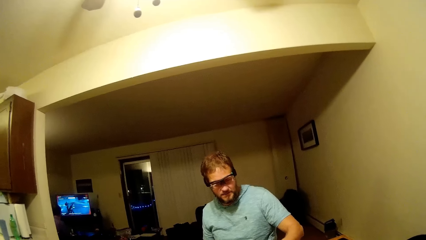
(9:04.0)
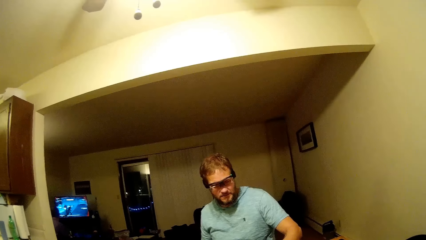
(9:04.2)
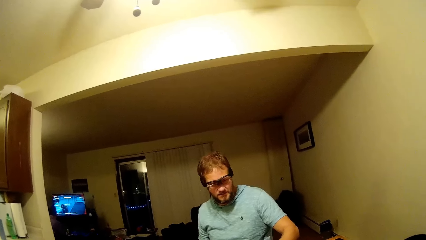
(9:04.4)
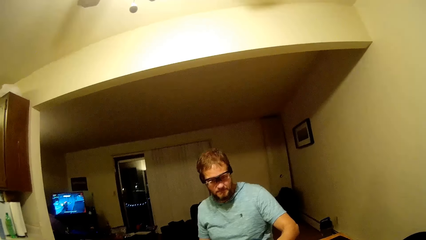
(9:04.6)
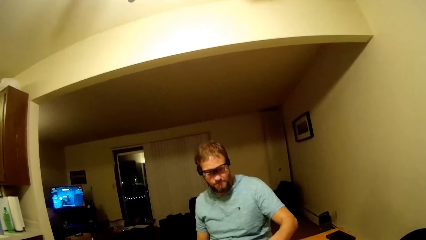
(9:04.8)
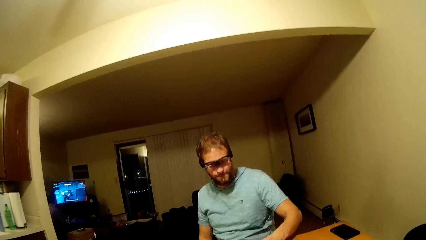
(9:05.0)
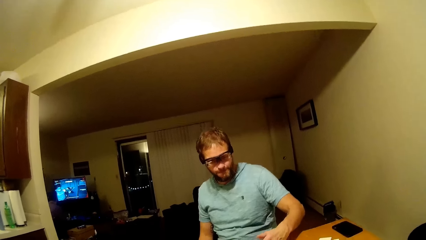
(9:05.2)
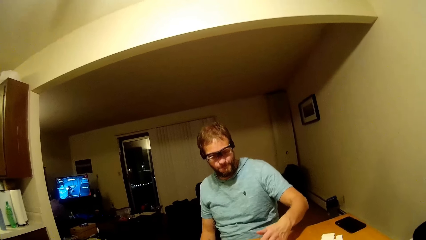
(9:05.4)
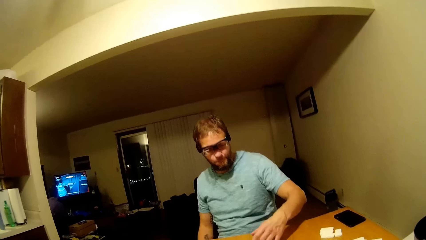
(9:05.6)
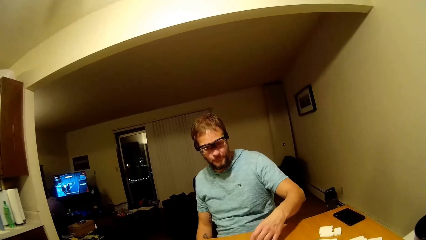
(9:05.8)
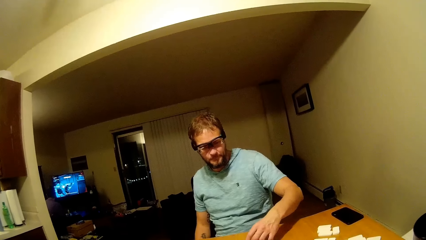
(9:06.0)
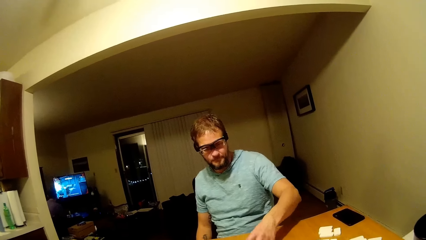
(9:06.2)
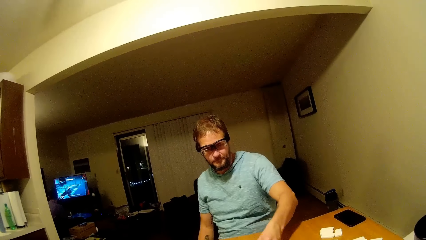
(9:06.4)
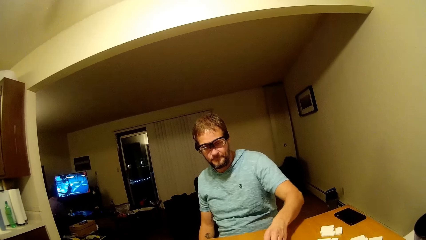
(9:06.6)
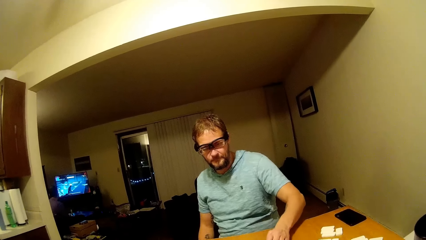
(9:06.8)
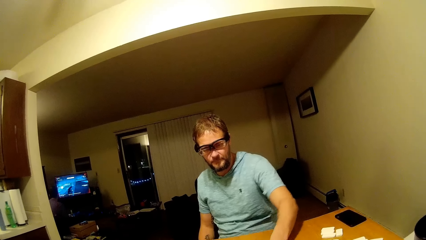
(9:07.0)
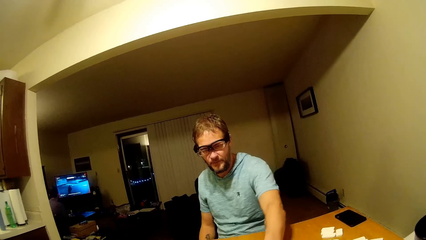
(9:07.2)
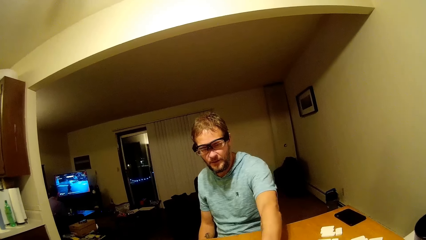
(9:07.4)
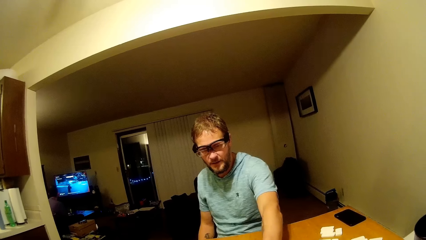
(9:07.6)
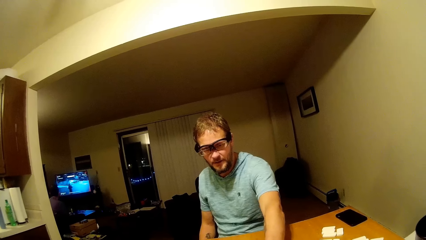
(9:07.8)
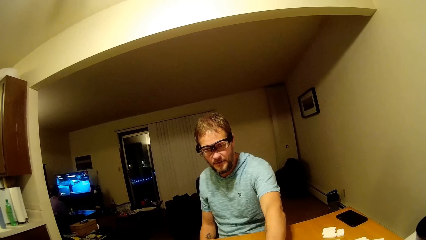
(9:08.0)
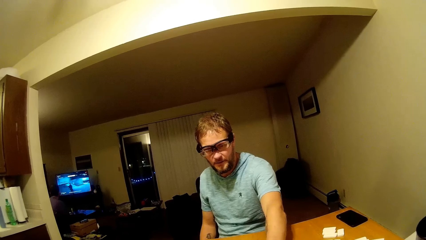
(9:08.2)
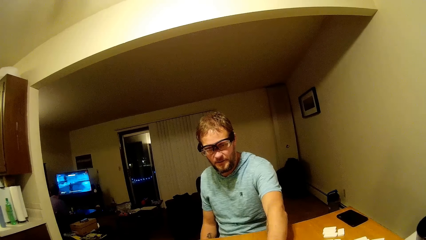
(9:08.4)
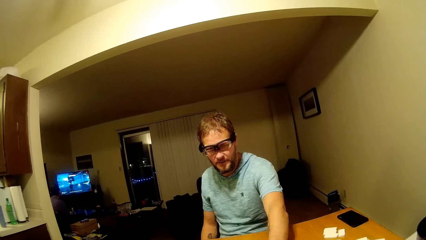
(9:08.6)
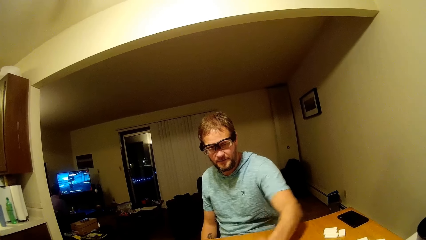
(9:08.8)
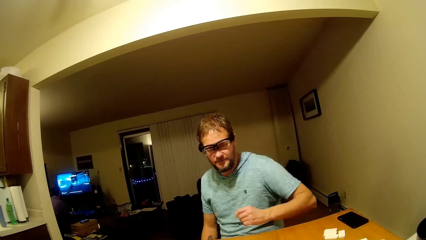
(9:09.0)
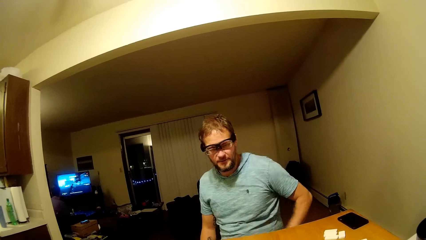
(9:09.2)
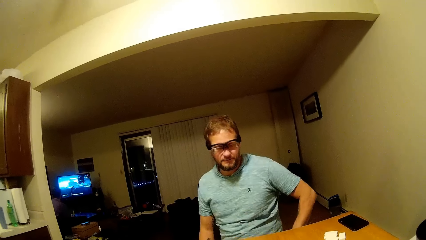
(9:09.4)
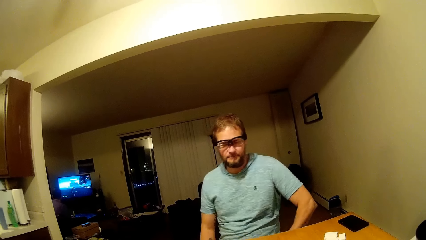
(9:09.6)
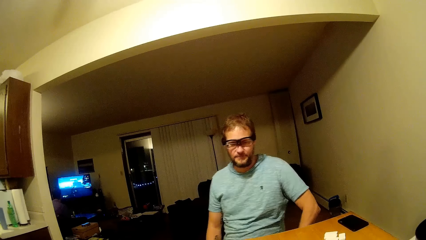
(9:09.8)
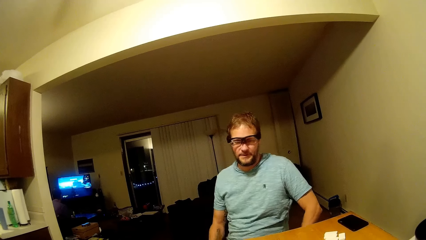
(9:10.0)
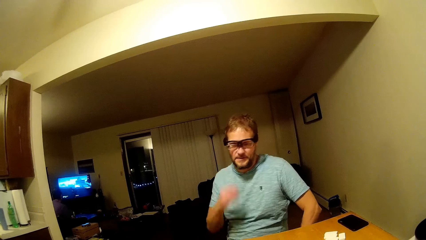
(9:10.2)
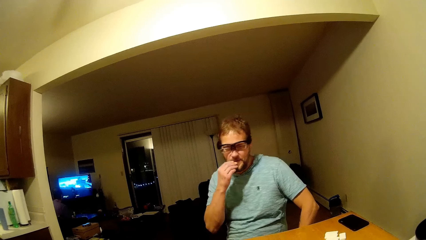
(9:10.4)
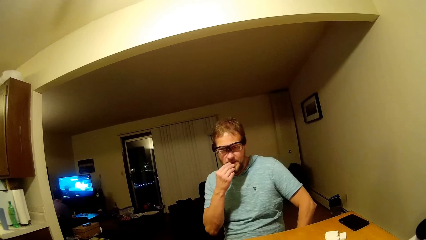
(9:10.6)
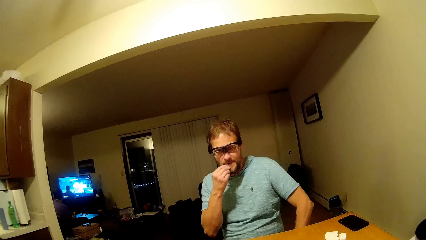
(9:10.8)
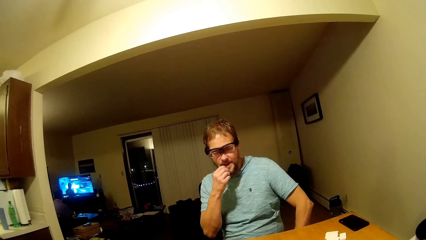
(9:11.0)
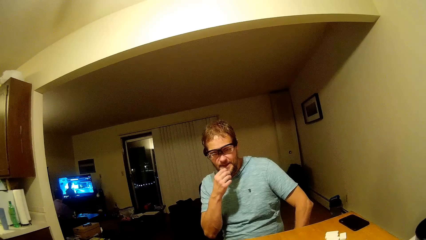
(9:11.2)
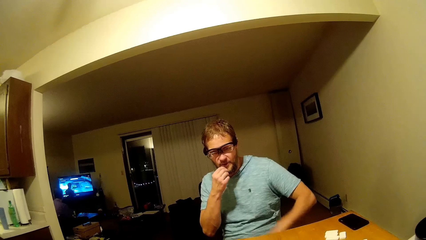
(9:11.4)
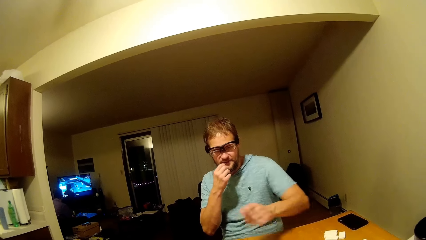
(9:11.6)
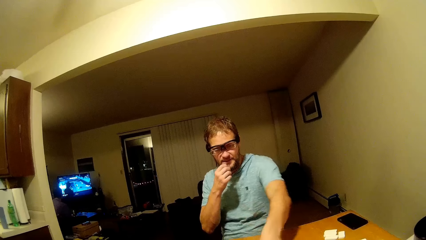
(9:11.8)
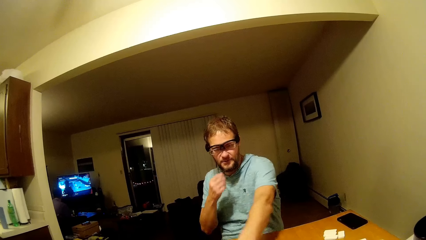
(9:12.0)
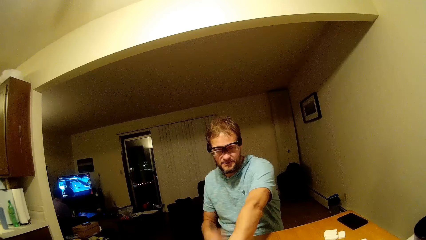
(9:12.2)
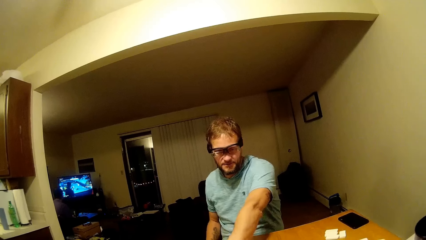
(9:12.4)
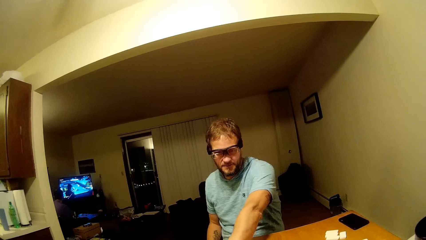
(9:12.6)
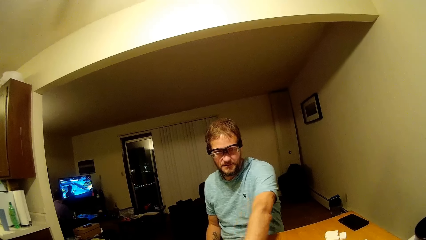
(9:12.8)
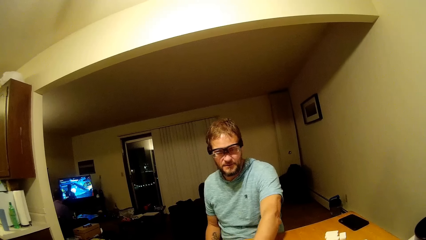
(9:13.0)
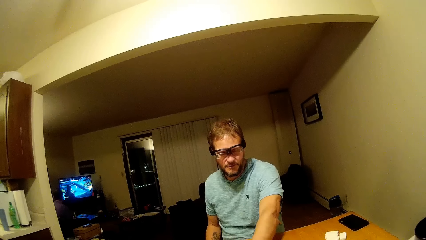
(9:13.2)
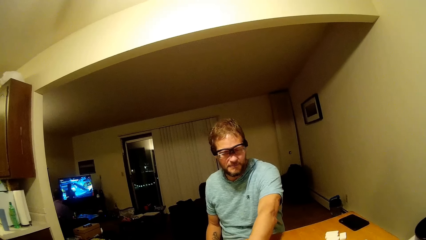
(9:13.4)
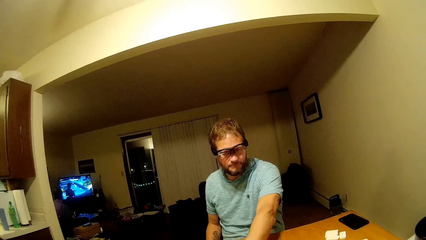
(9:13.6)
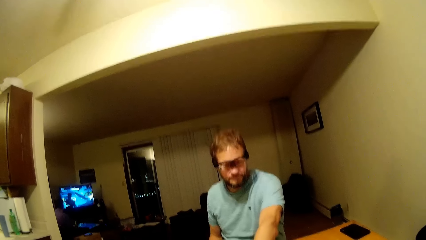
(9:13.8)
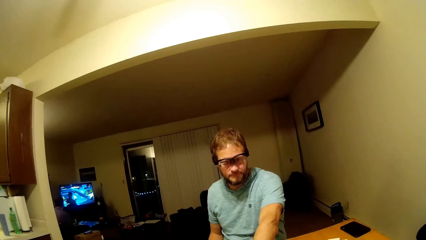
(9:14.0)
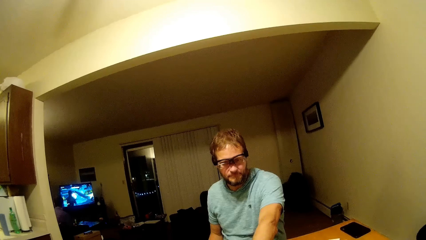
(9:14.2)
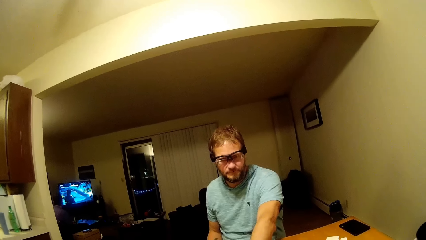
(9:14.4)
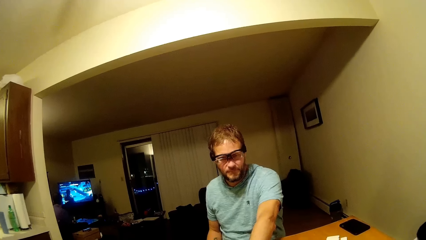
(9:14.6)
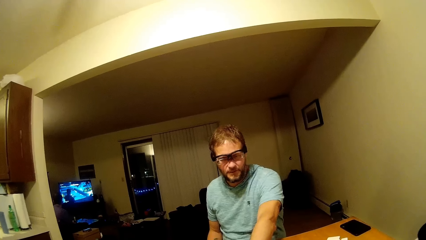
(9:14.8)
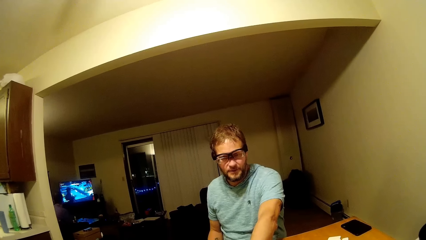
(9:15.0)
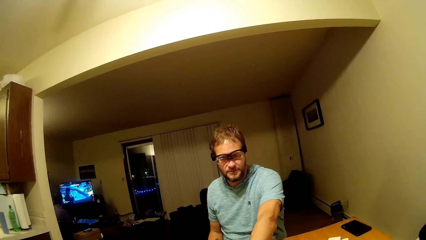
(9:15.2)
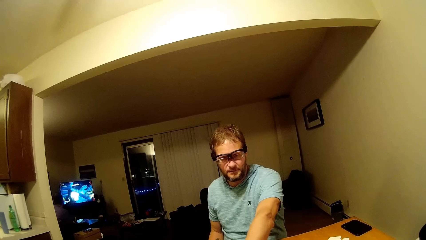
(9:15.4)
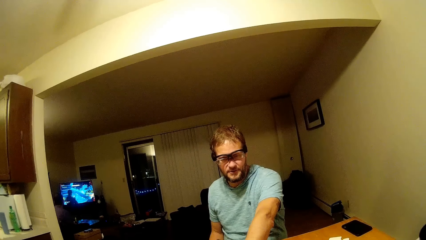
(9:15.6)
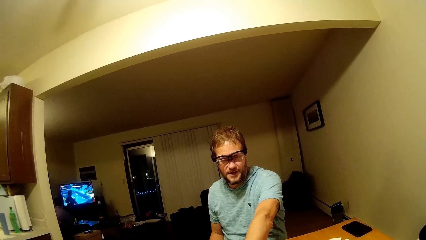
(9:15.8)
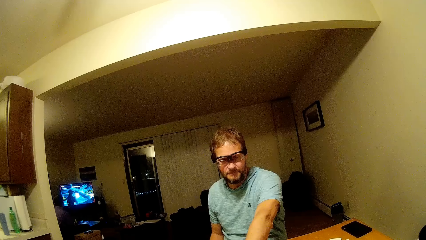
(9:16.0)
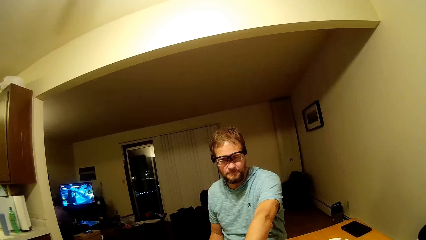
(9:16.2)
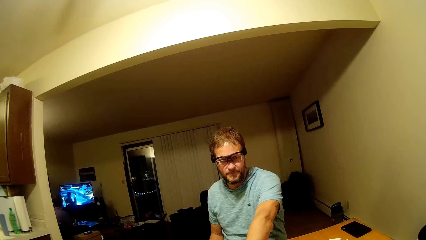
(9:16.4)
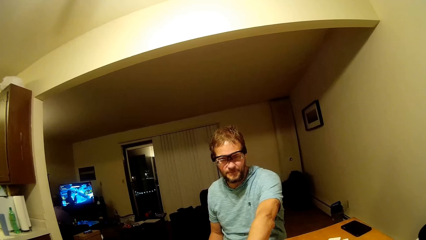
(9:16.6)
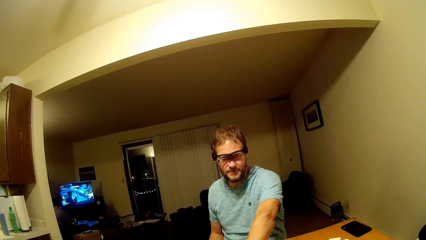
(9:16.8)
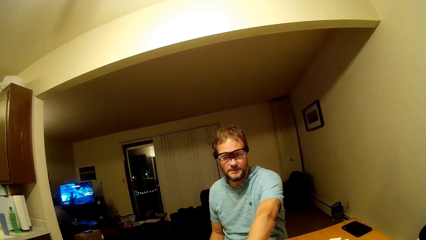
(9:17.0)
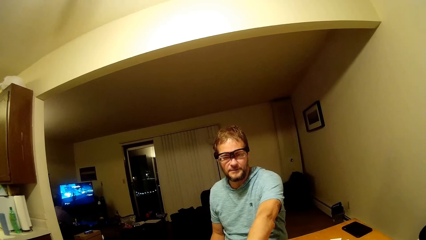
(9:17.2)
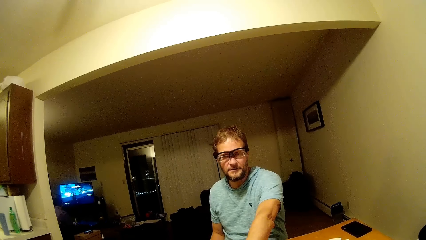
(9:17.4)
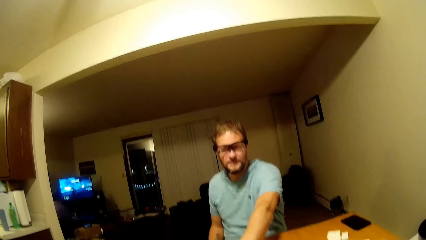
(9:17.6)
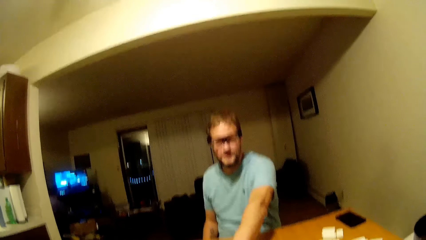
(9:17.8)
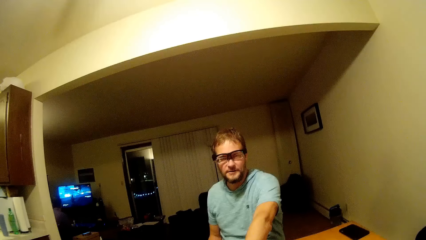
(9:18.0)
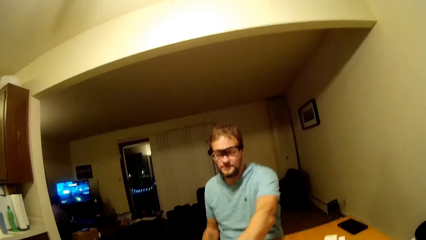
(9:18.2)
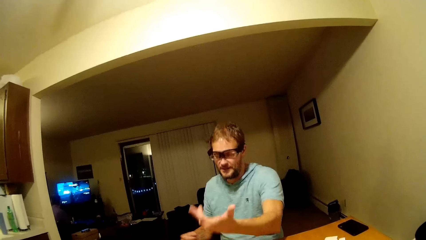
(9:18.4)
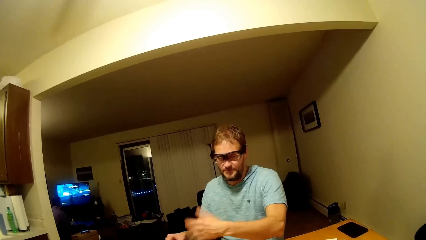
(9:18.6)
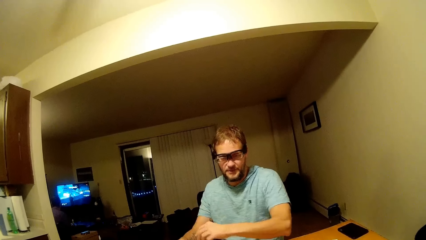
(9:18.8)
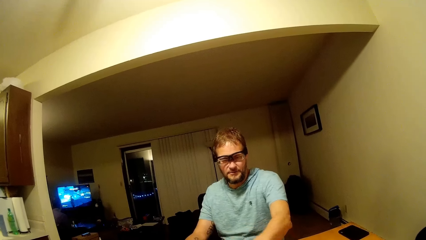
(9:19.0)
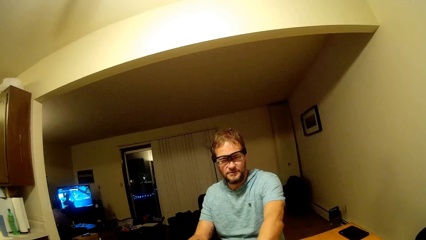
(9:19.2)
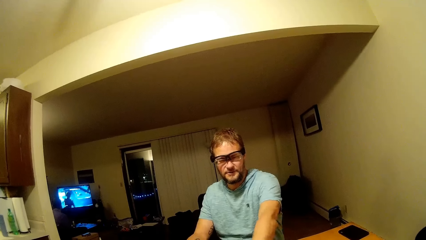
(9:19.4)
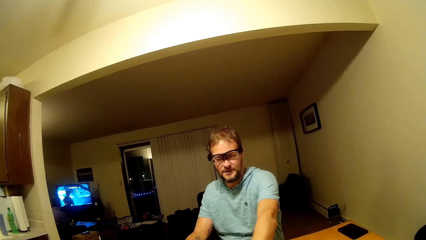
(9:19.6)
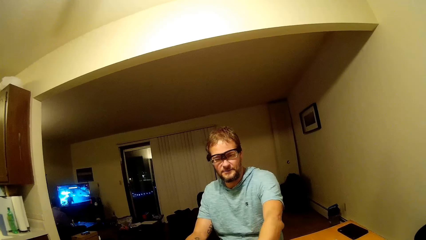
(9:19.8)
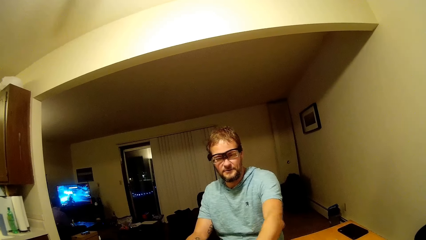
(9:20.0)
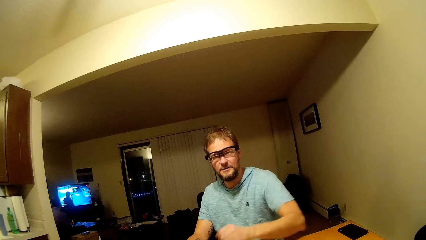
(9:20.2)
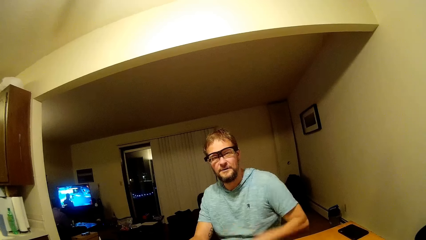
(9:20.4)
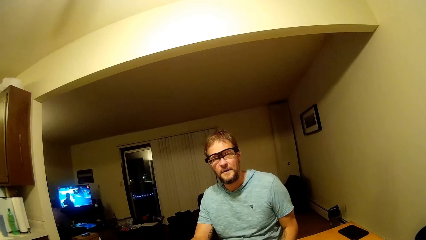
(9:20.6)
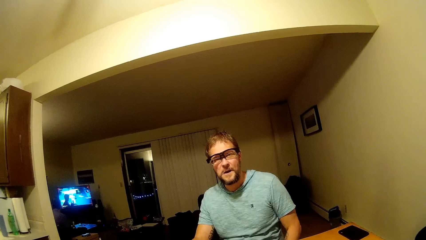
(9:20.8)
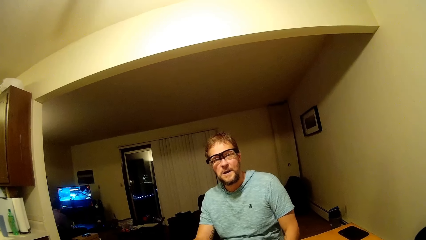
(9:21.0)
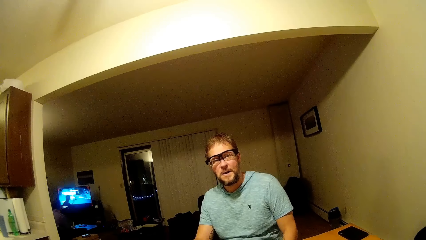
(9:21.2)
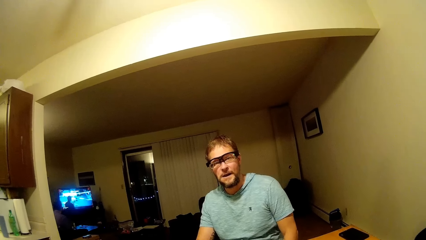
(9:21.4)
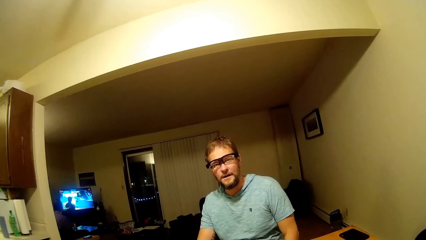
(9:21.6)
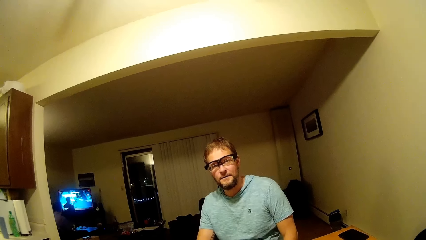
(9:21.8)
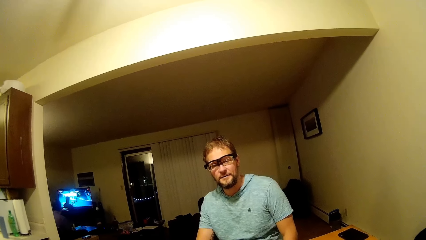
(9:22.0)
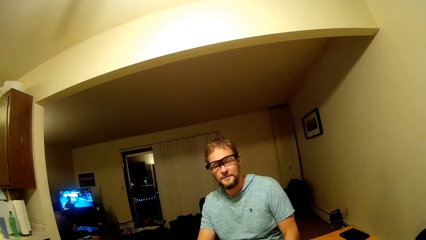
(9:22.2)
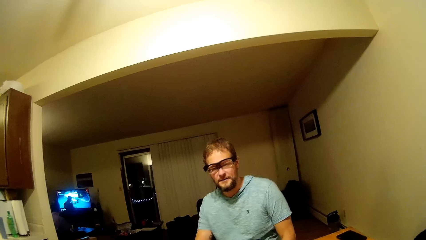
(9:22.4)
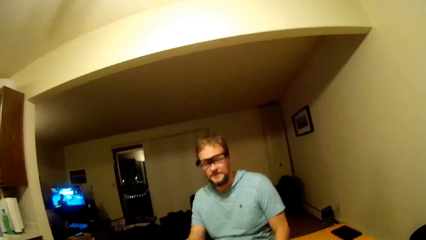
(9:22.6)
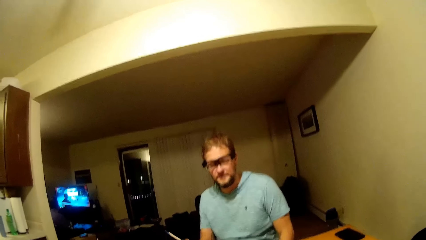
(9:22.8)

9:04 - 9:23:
A man plays mahjong or dominoes. The man speaks. The camera wearer talks to the man.
